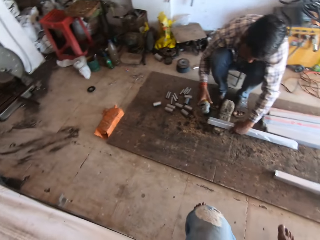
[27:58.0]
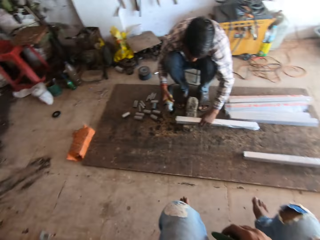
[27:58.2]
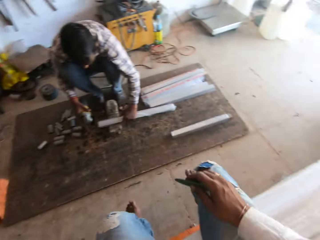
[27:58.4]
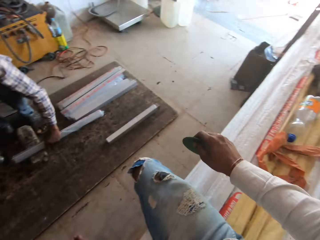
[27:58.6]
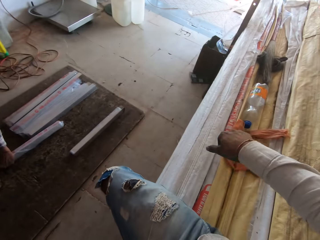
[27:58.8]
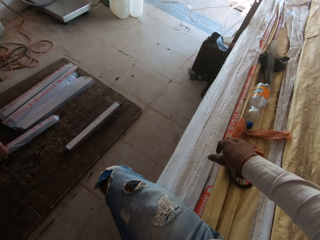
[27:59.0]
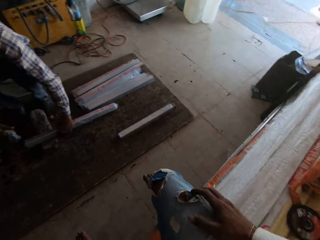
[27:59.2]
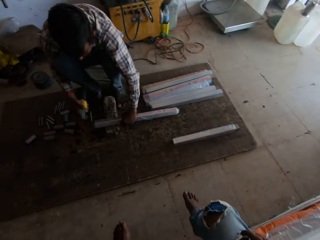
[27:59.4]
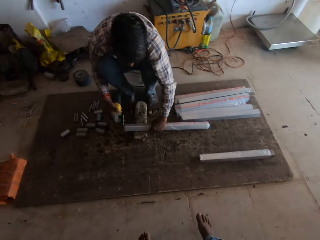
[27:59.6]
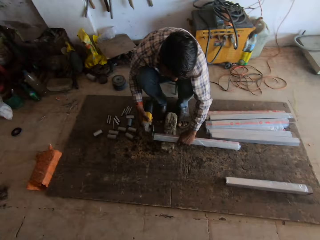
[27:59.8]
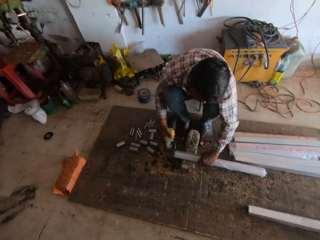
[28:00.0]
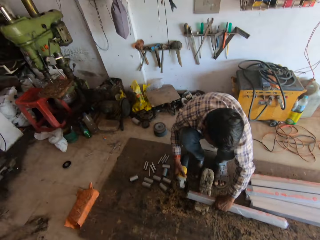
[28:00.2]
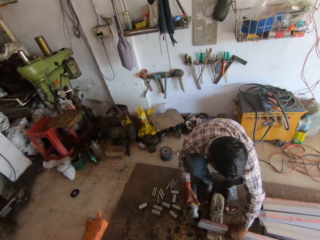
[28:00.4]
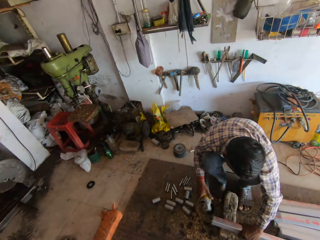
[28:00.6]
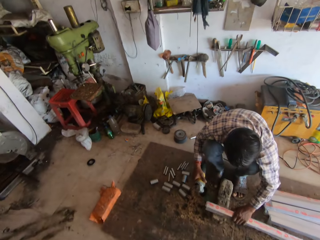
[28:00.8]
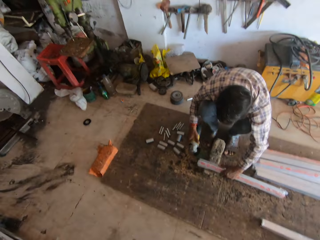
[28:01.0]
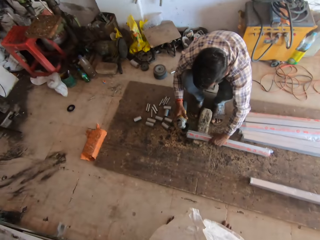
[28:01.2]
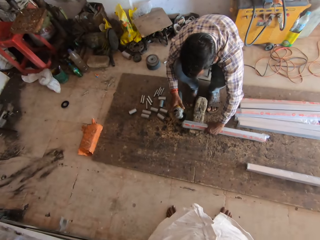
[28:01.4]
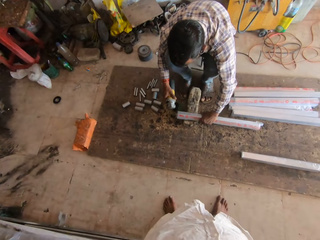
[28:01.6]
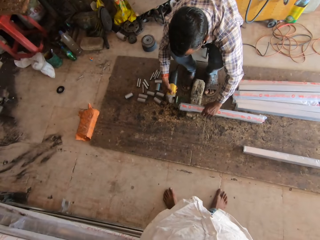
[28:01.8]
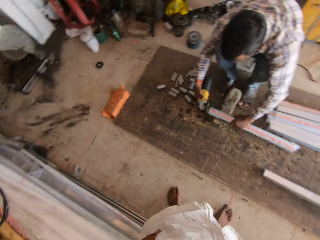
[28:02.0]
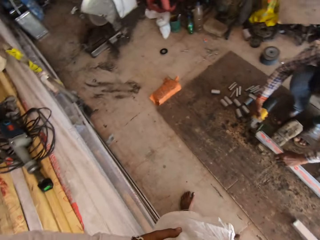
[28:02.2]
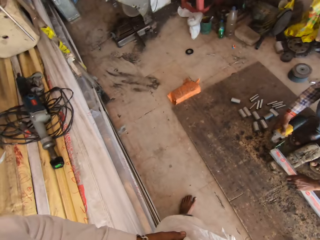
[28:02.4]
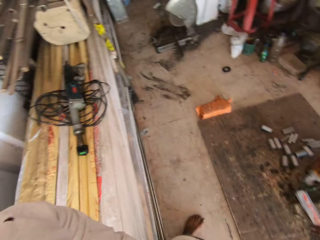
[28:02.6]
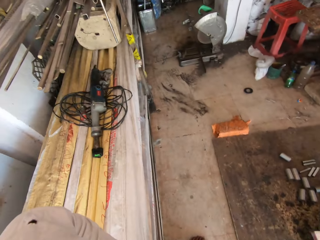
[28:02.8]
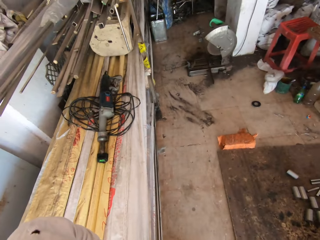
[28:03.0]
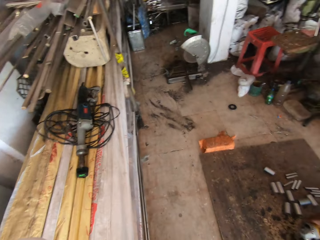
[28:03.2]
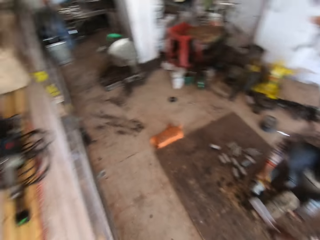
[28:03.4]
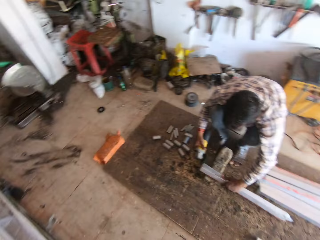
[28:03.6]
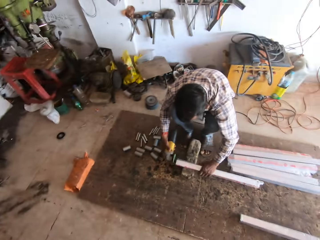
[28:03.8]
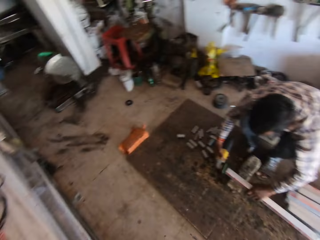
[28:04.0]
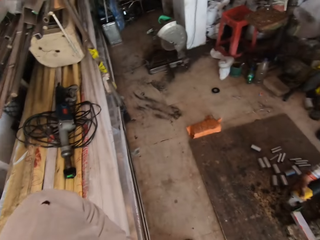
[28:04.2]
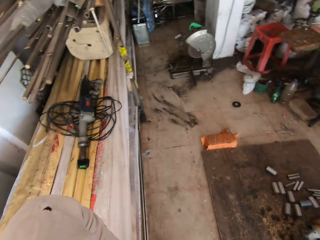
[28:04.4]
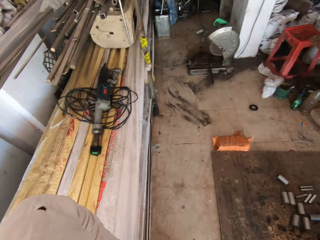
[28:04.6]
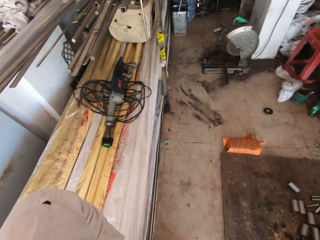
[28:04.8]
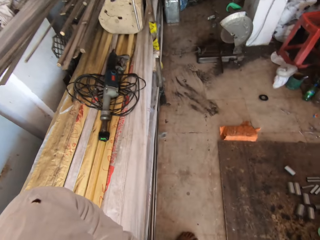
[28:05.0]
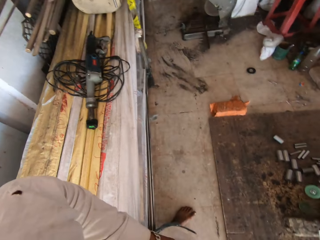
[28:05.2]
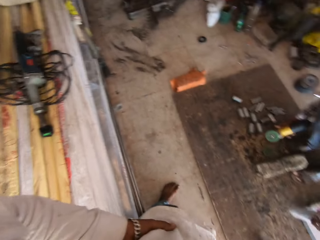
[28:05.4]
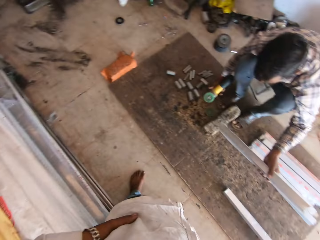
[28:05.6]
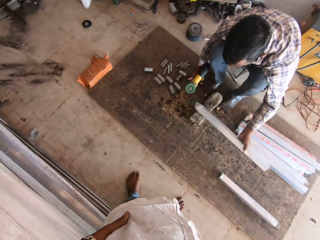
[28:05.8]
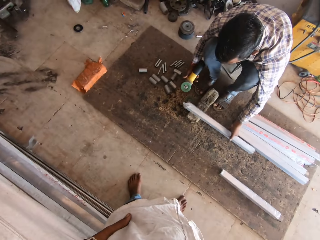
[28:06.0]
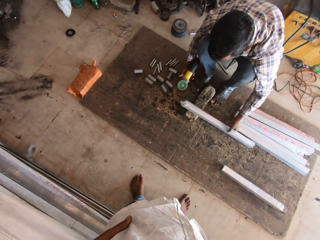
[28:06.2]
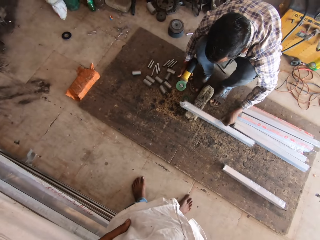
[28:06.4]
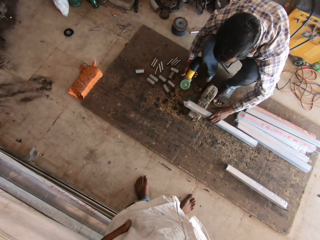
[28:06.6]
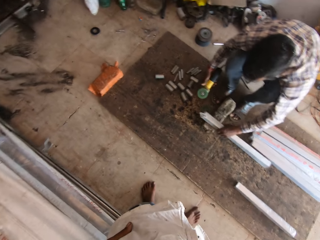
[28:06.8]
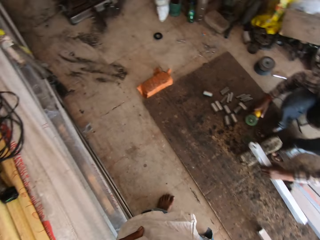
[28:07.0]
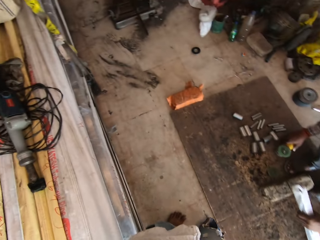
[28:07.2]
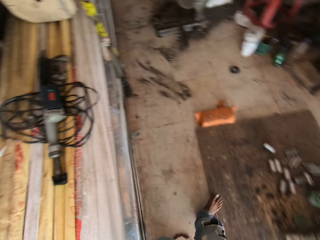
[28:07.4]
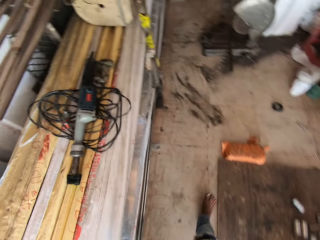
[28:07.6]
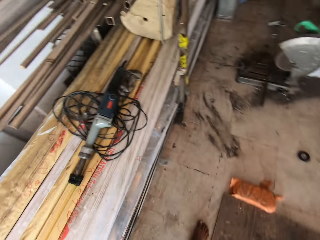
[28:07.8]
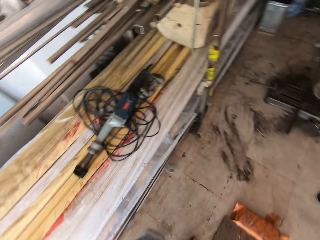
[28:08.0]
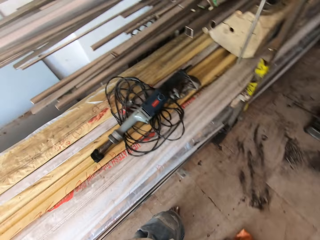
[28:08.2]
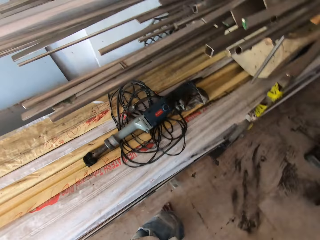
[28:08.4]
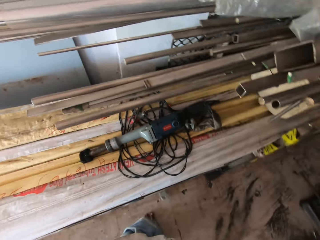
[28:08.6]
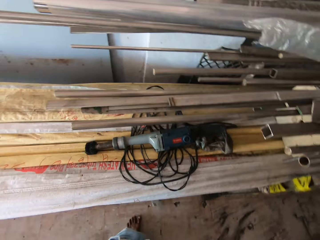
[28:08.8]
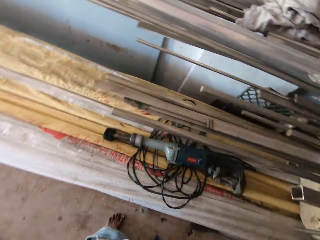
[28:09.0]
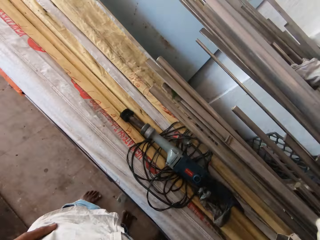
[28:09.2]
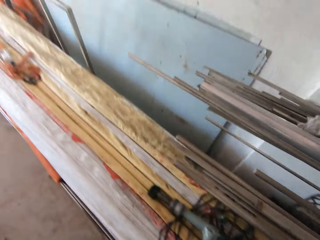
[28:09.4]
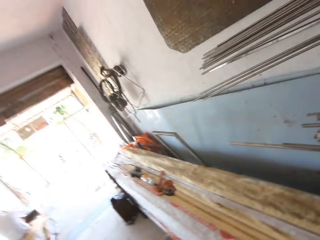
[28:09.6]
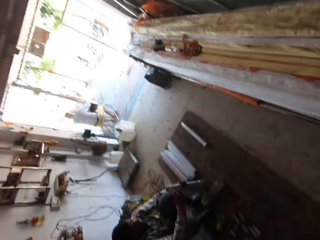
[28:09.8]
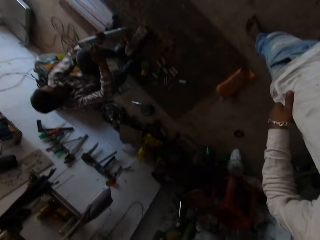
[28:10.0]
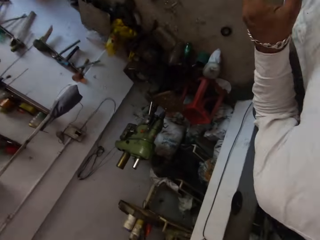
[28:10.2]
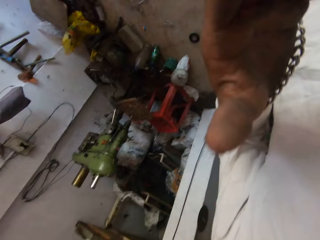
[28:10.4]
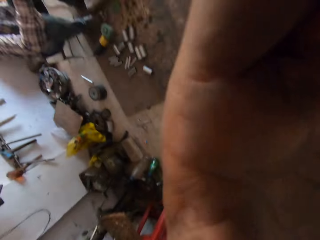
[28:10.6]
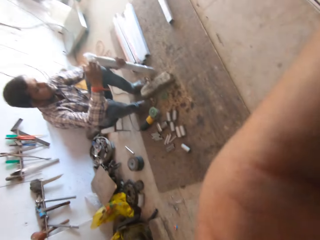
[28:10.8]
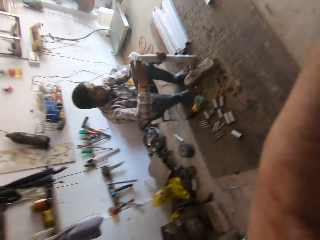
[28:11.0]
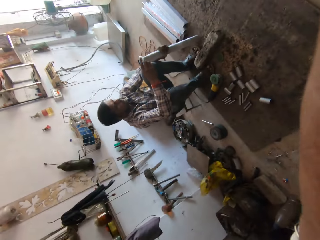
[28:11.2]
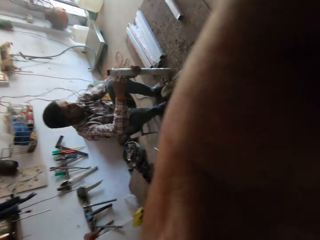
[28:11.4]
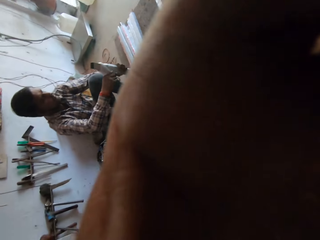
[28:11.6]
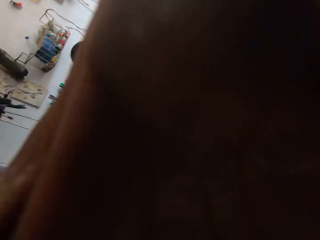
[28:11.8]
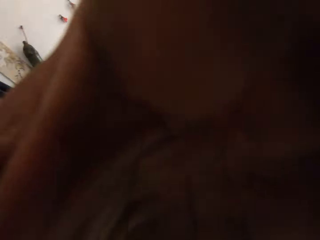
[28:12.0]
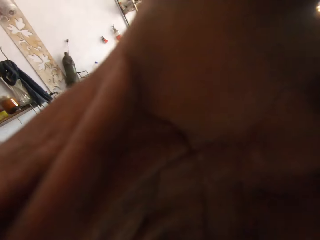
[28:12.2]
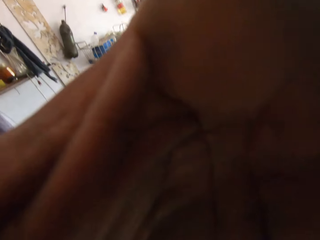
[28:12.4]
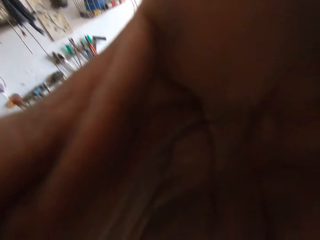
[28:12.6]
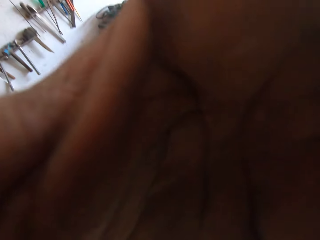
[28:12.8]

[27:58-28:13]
The man smoothens the metal tube in his left hand with the angle grinder in his right hand. The camera wearer turns around the workshop and drops the grinder disc on the stack of pipes with his right hand. The man smoothens the metal tube in his left hand with the angle grinder in his right hand. The camera wearer stares at the man as he smoothens metal. He turns around the workshop. The man places the metal tube on the wood with his left hand and takes the metal tube from the wood with his left hand. The camera wearer walks towards the grinder machine. He adjusts a camera on his head with his left hand. He raises the left hand towards something.

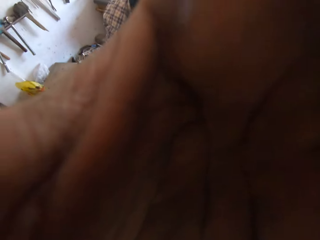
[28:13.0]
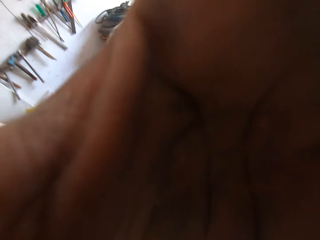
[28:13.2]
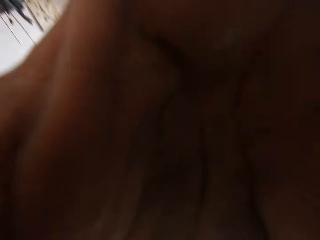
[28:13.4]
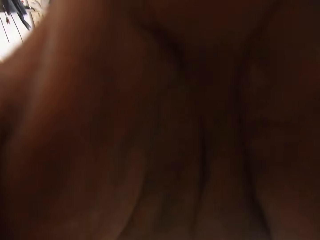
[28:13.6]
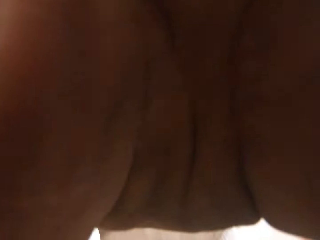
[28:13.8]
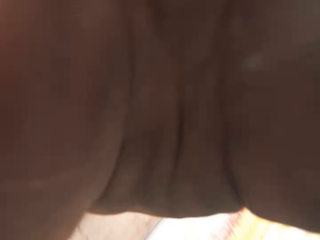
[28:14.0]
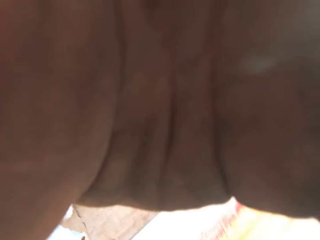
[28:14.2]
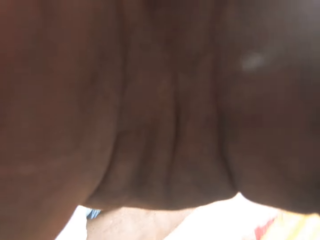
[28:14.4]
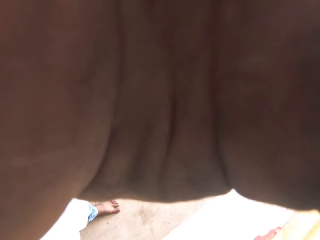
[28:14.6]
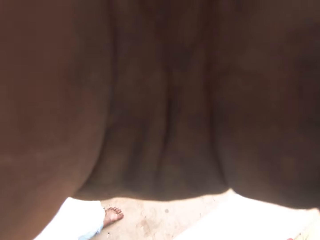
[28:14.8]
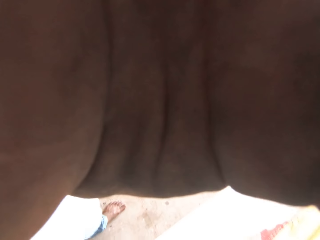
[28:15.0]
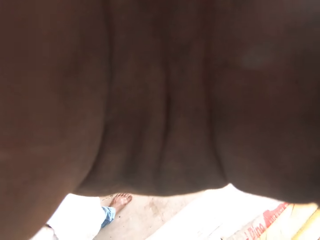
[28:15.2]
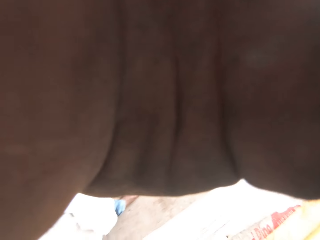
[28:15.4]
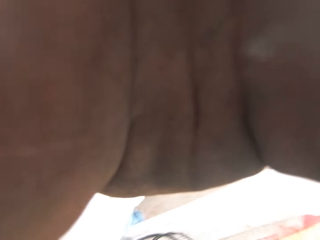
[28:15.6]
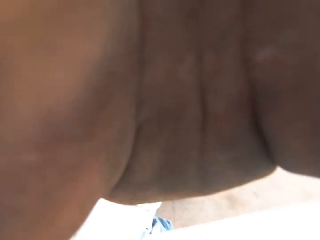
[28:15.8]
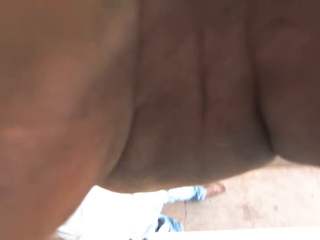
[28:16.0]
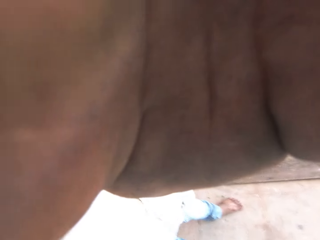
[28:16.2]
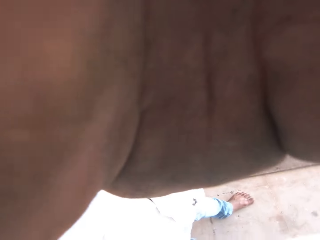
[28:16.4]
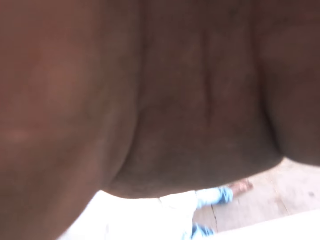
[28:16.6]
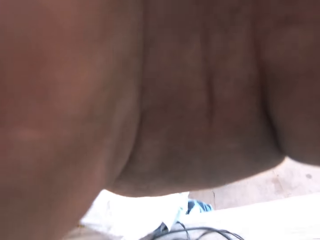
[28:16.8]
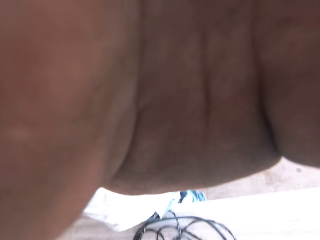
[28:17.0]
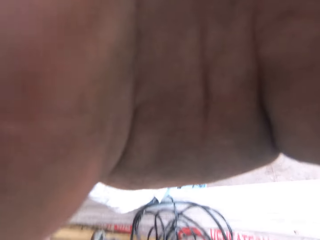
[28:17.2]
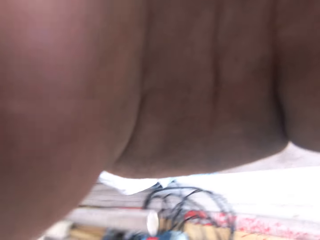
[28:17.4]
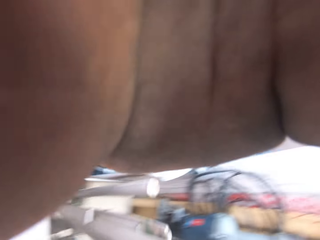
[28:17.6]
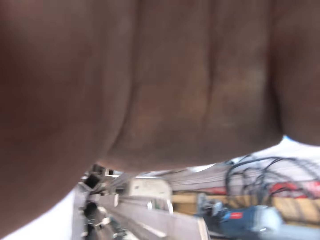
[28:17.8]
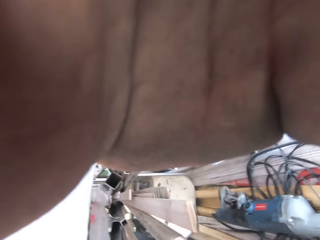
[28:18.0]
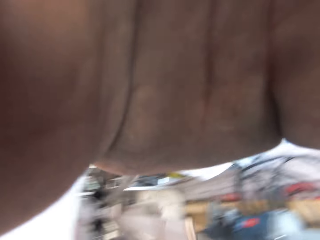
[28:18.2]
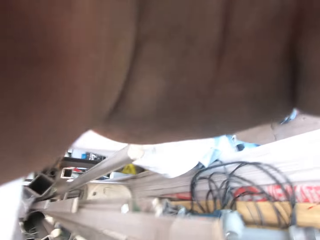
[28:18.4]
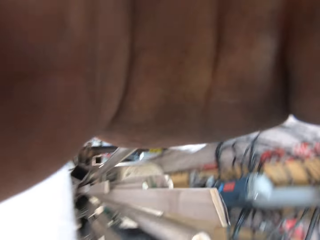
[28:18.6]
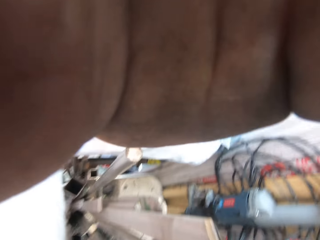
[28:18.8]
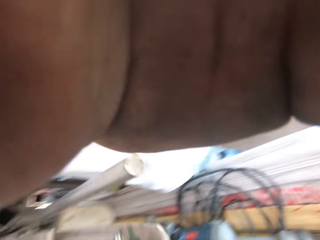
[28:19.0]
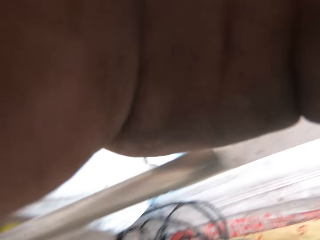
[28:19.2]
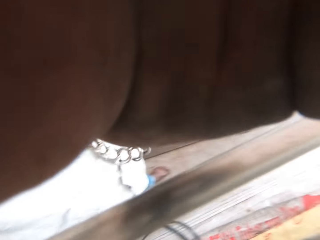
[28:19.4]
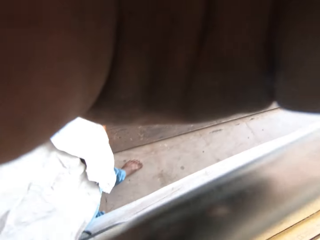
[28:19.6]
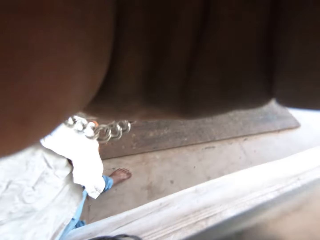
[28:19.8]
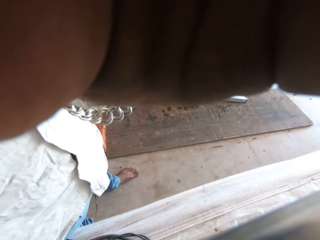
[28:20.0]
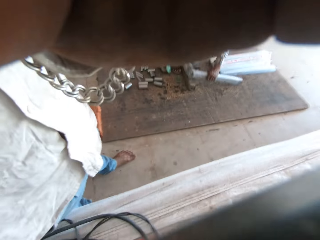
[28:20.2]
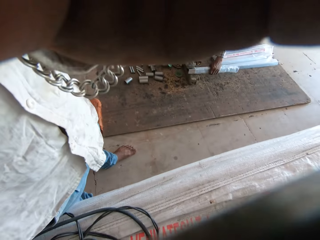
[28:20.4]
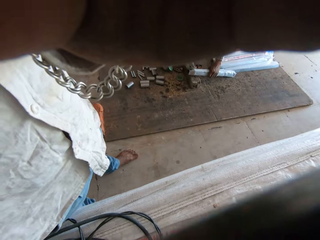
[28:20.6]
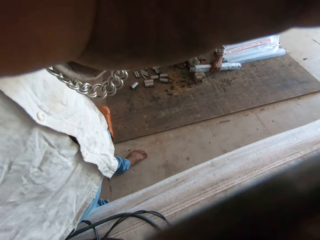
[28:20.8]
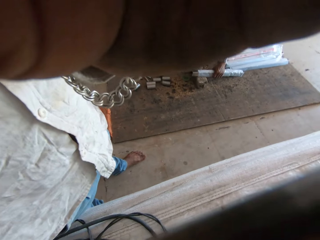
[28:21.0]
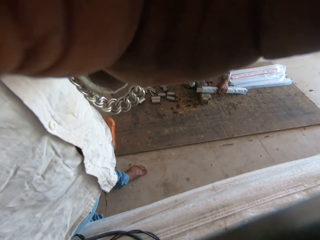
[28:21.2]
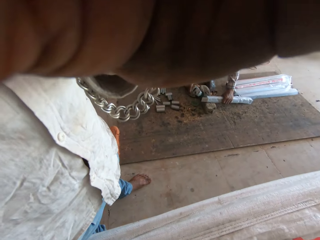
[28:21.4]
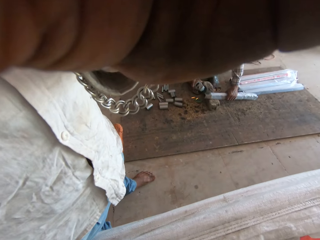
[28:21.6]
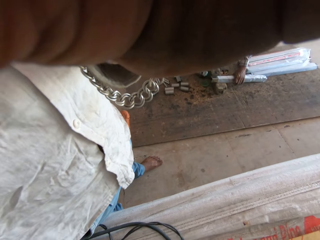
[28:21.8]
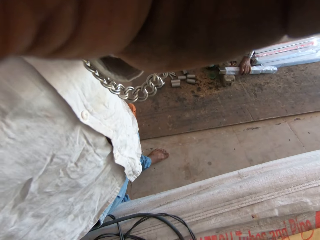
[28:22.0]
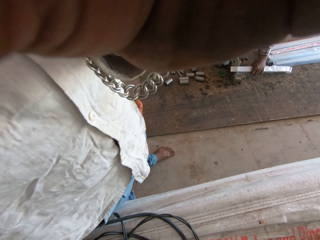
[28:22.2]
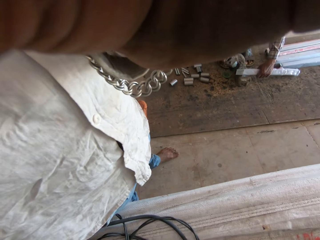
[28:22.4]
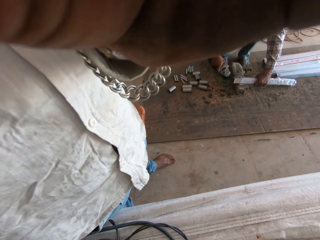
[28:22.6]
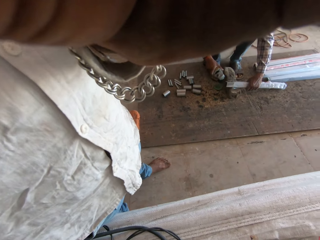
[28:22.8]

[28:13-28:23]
The man tilts the camera with the left hand. The man hits the metal tube on the wood with his left hand and places the metal tube on the wood with his left hand. The camera wearer adjusts the camera on the stack of pipes with his left hand. The man smoothens the metal tube in his left hand with the angle grinder in his right hand.
